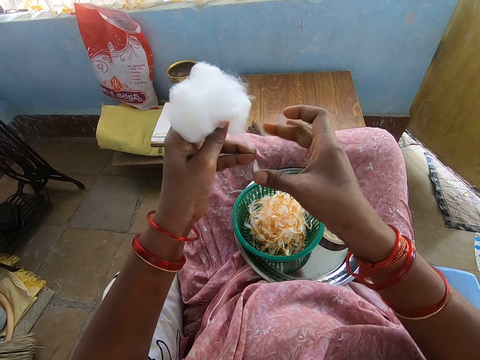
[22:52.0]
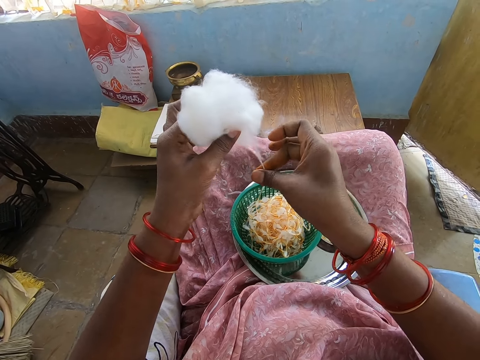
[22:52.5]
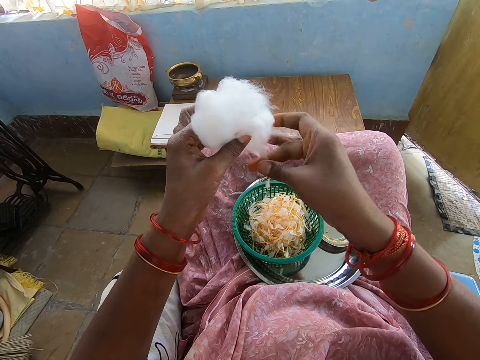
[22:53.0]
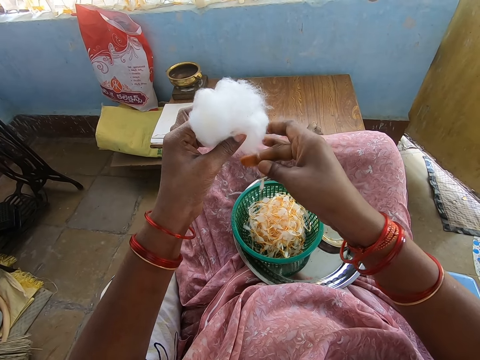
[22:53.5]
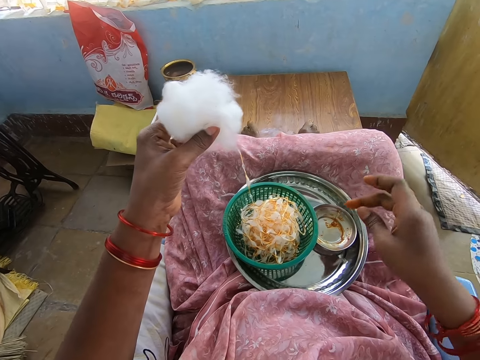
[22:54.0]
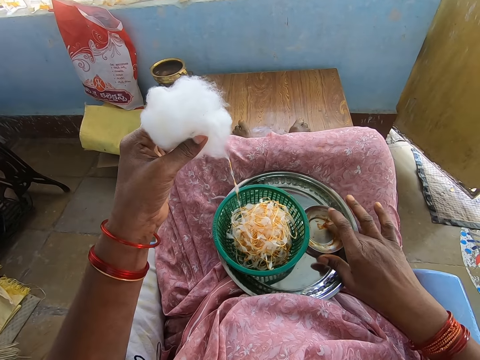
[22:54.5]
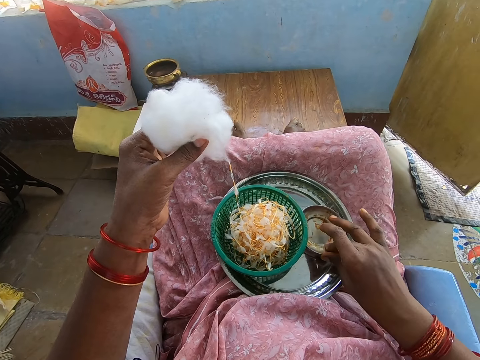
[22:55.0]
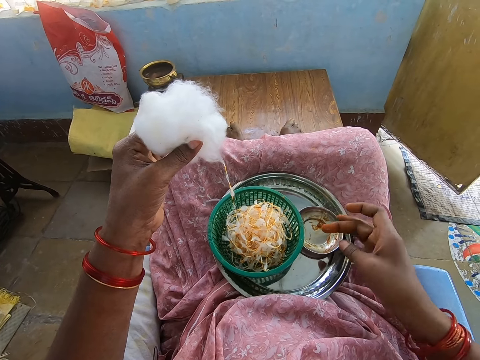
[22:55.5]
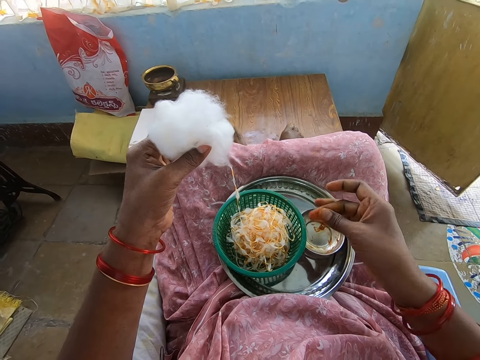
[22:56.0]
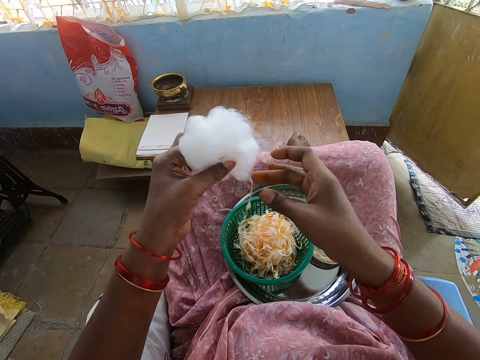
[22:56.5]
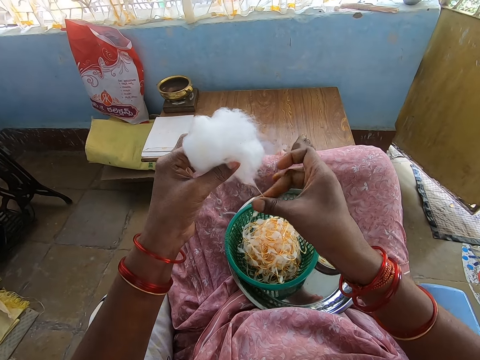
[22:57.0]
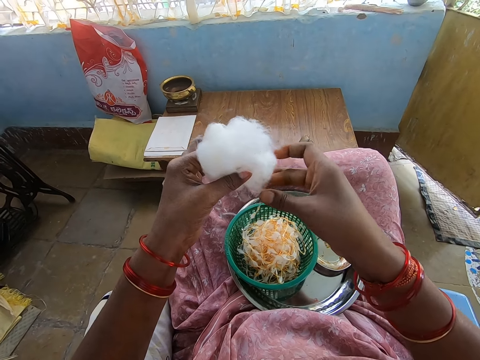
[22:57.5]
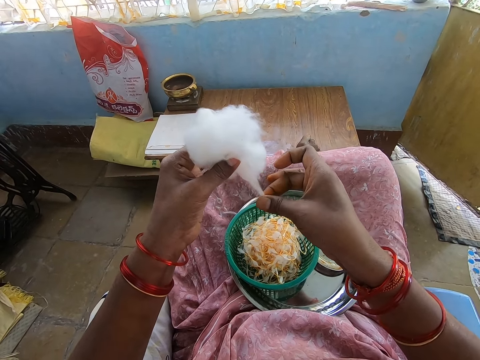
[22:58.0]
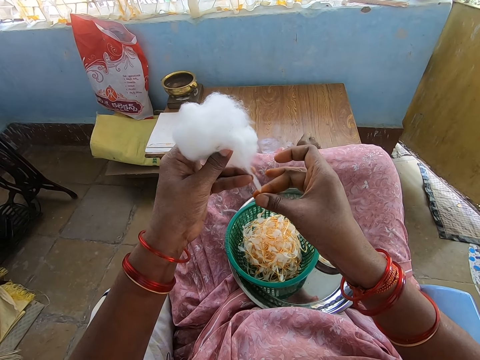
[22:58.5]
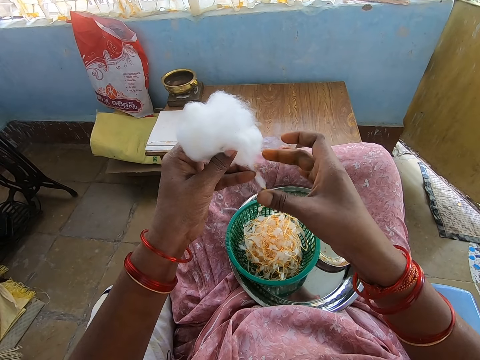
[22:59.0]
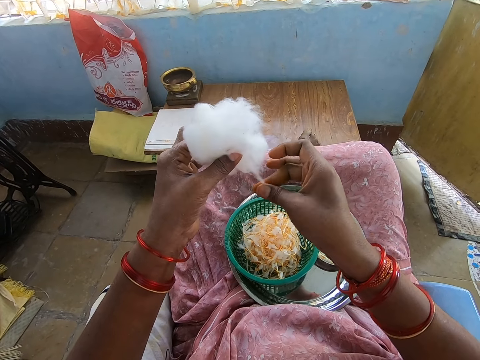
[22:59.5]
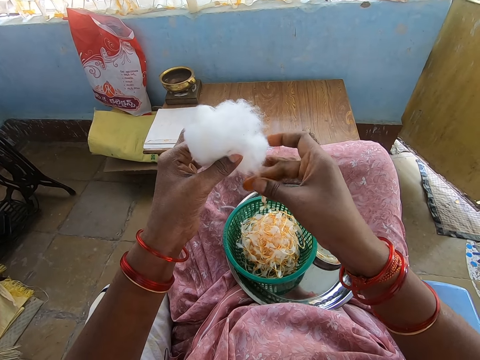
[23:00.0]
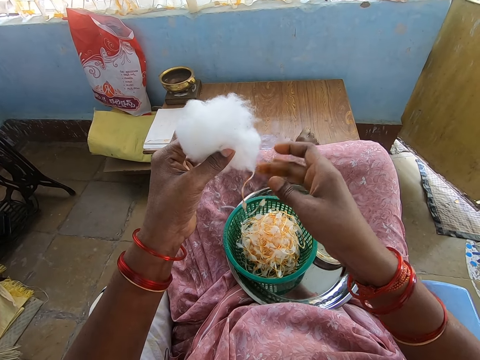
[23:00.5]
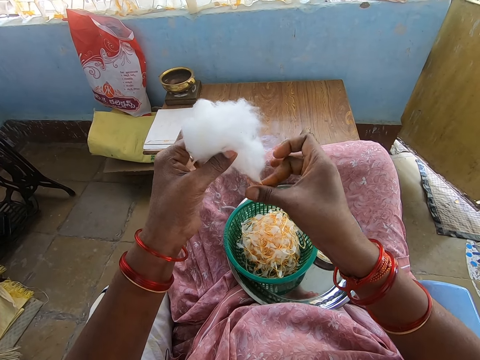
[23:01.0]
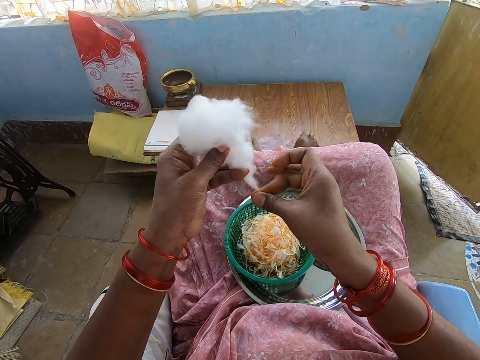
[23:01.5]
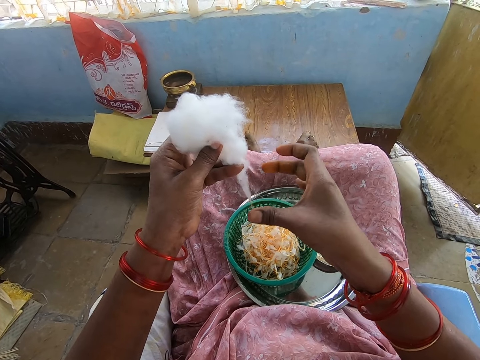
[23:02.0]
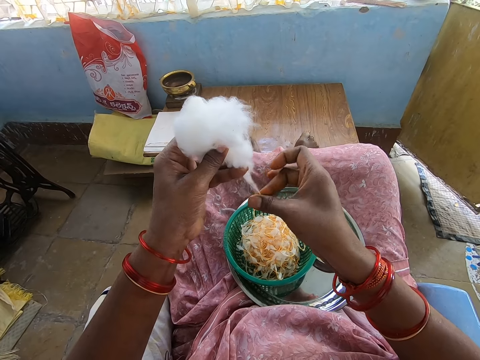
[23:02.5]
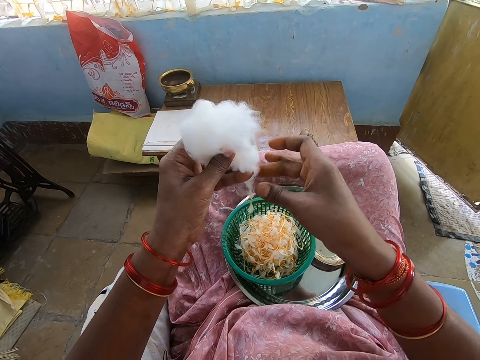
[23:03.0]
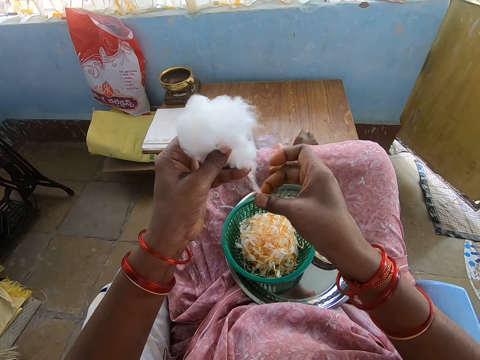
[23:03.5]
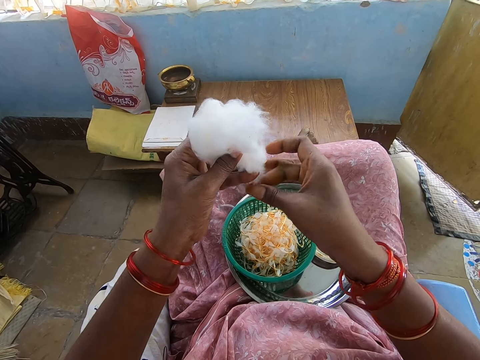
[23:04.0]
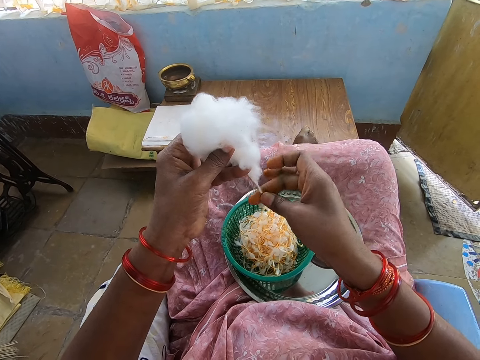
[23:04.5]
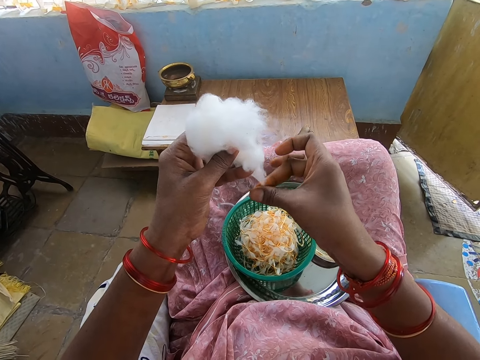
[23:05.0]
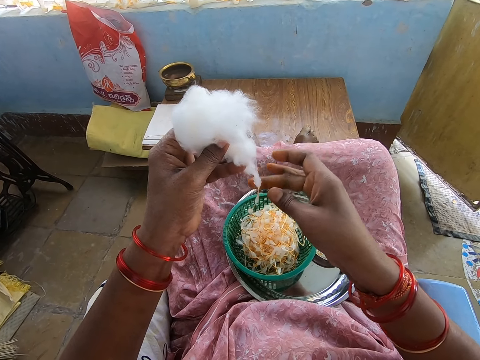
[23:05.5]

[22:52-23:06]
The camera wearer applies oil on her right hand from the bowl in the tray on her lap. She scoops paste from the plate. She rolls cotton with her right hand from the cotton ball in her left hand.

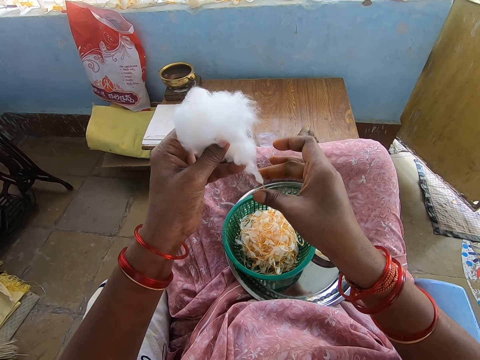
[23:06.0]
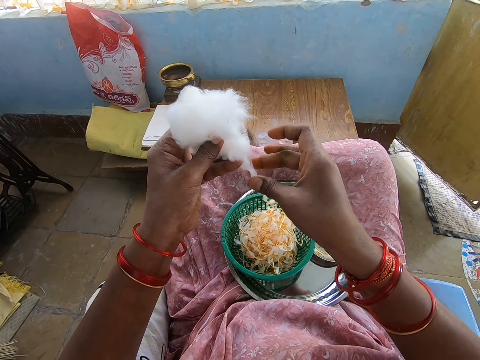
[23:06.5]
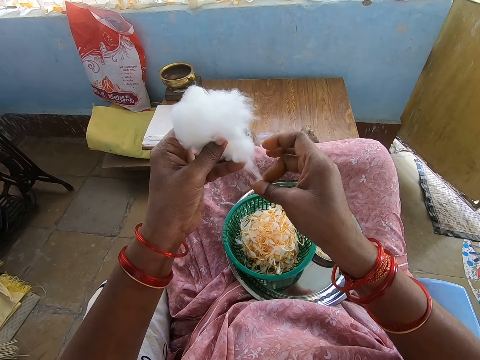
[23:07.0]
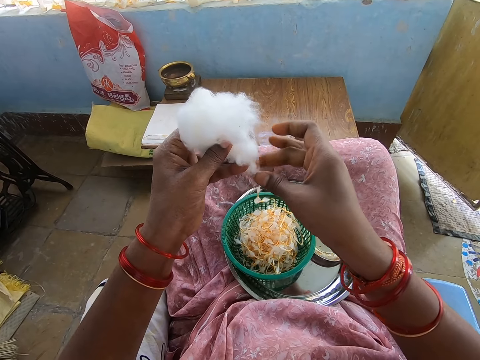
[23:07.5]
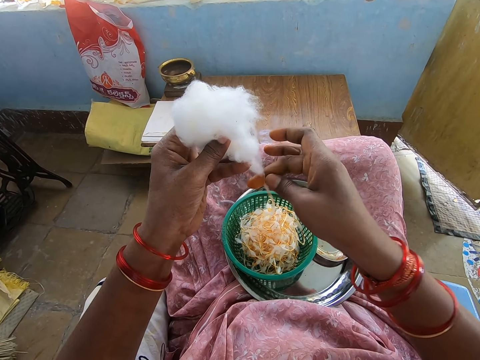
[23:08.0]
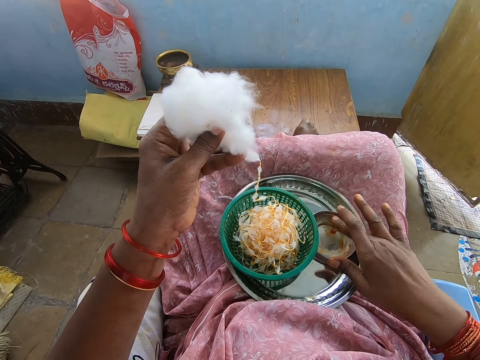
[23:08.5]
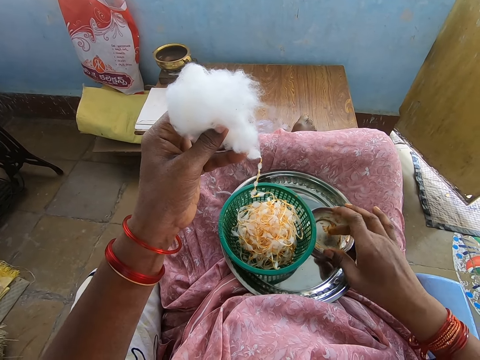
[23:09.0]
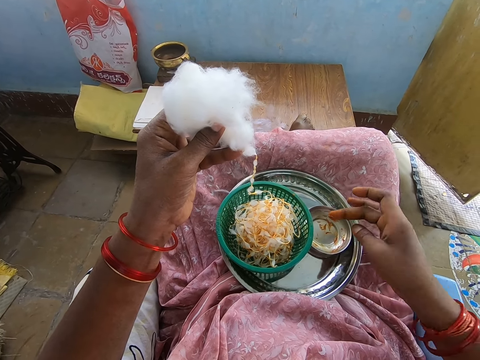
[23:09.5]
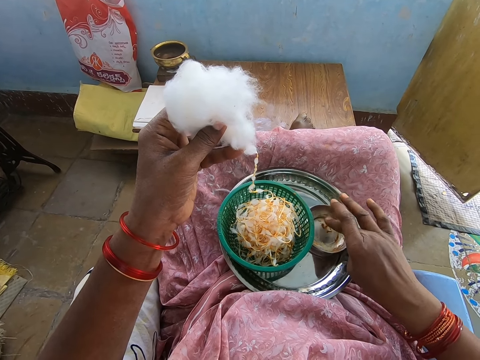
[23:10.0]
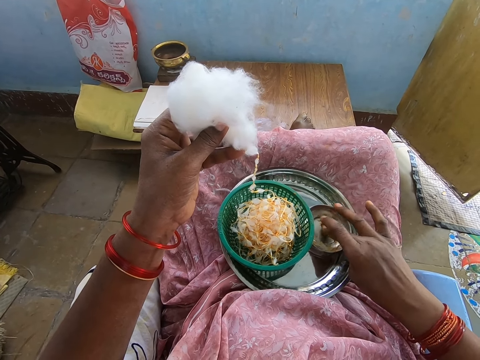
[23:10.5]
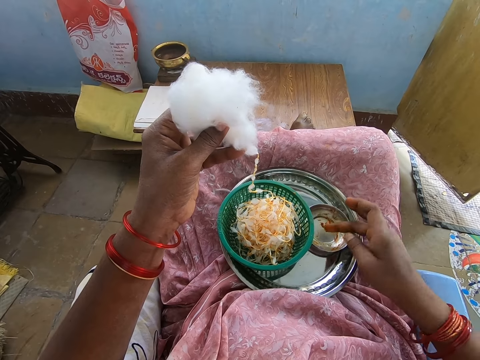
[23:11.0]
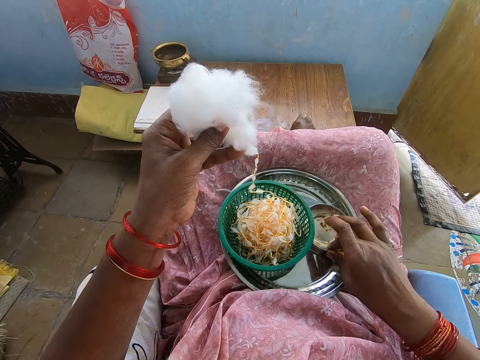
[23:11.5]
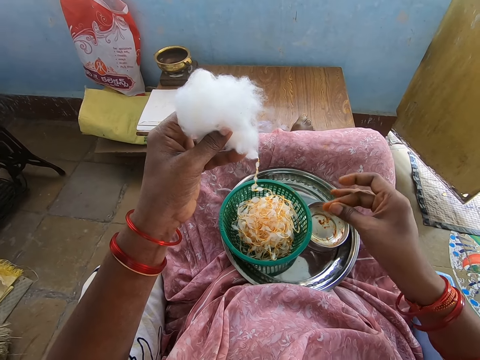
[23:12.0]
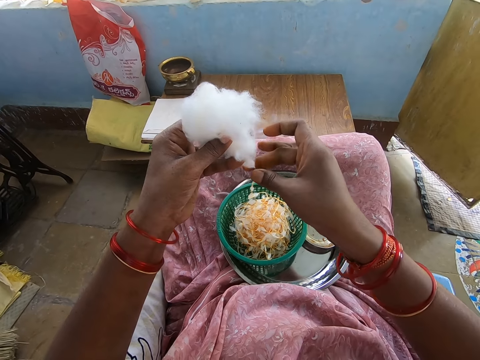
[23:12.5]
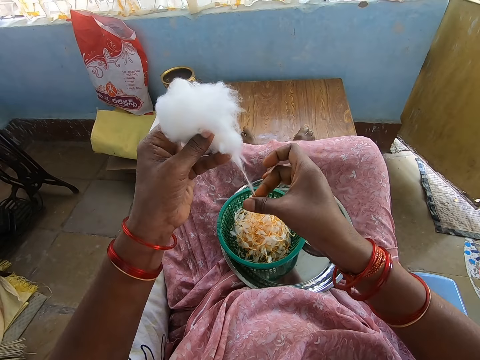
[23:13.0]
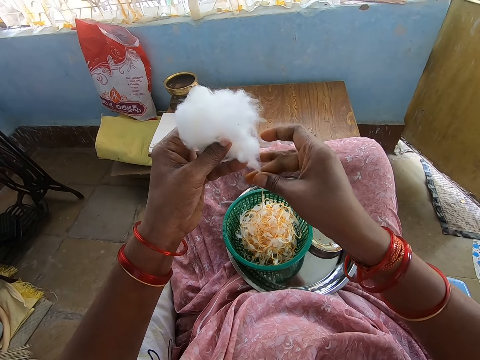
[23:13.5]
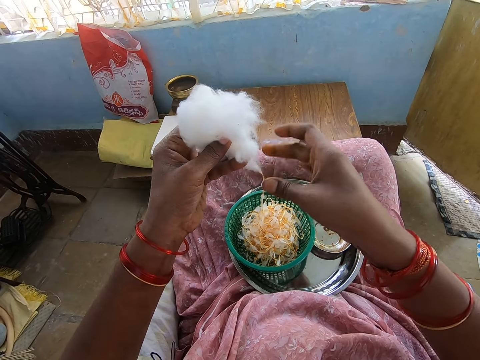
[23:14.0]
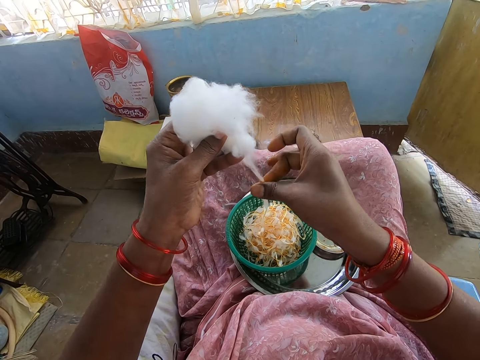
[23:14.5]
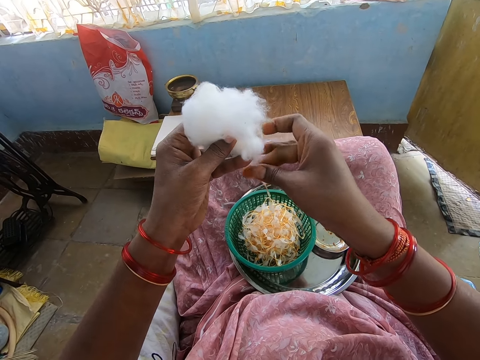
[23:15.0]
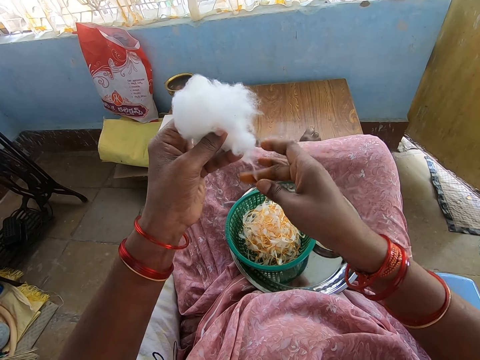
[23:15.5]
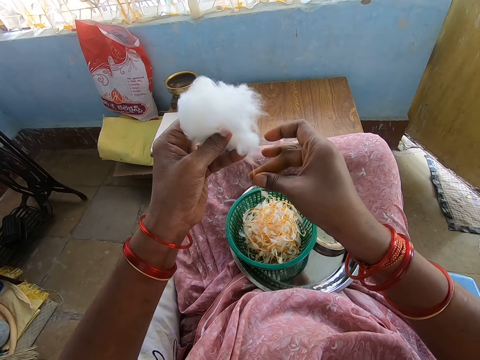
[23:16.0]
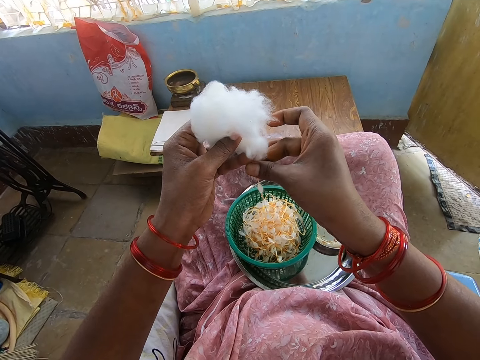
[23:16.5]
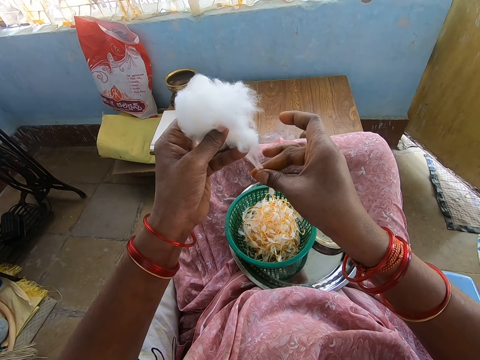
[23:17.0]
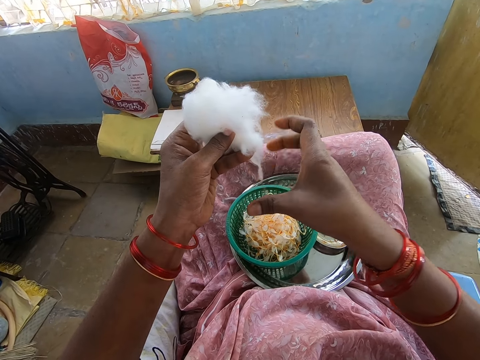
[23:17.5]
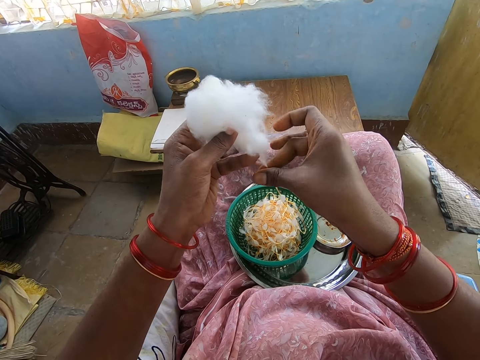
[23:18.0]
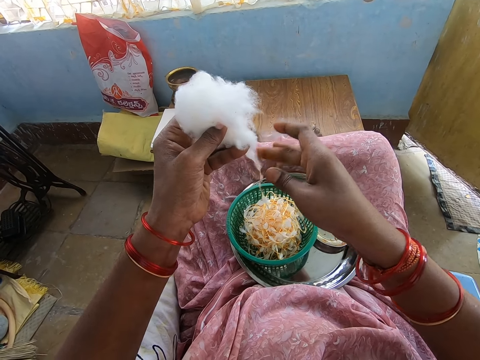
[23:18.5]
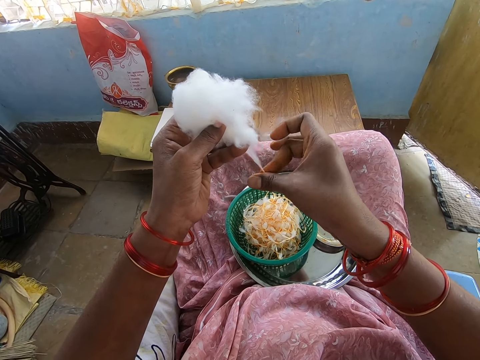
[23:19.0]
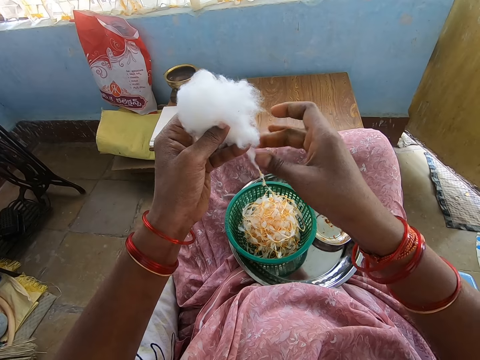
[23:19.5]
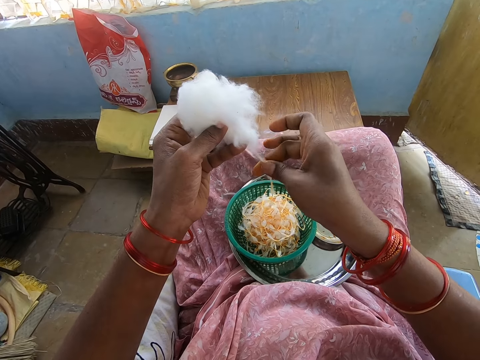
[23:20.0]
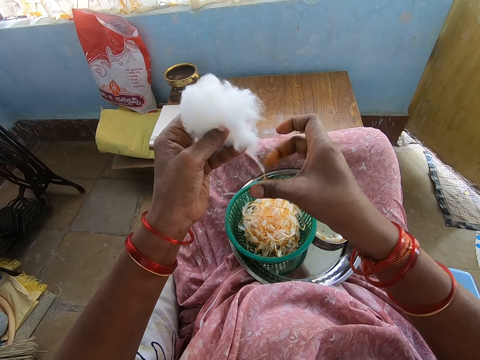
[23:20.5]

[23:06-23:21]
The camera wearer applies oil on her right hand from the bowl in the tray on her lap. She scoops paste from the plate. She rolls cotton with her right hand from the cotton ball in her left hand.
